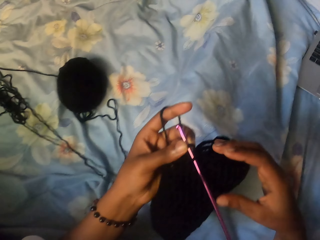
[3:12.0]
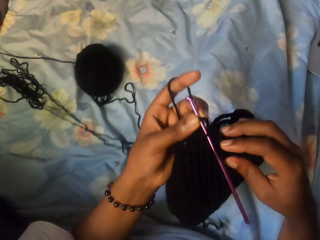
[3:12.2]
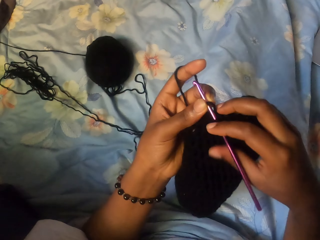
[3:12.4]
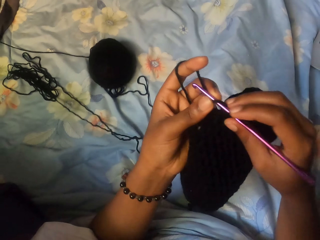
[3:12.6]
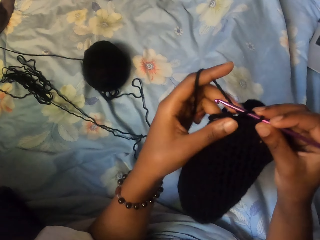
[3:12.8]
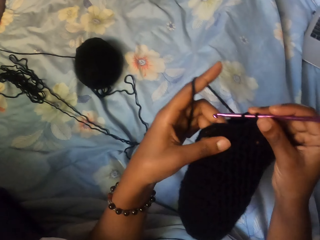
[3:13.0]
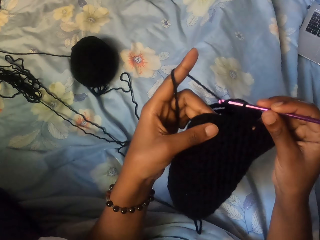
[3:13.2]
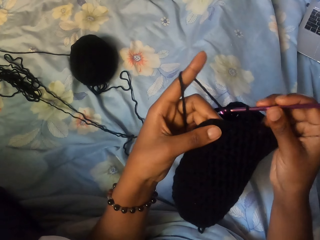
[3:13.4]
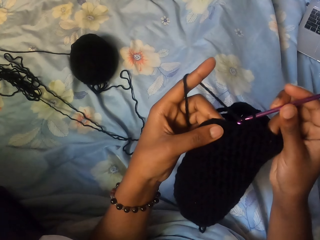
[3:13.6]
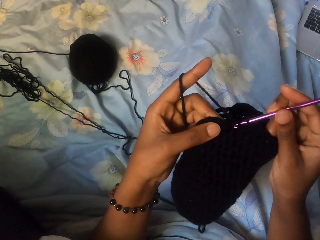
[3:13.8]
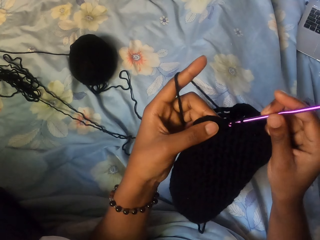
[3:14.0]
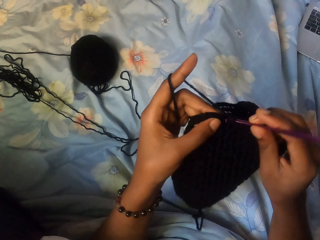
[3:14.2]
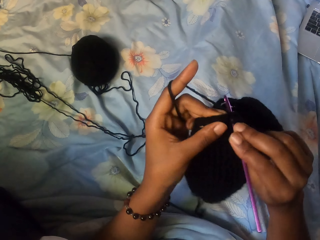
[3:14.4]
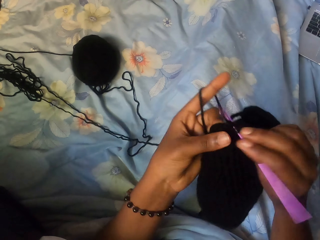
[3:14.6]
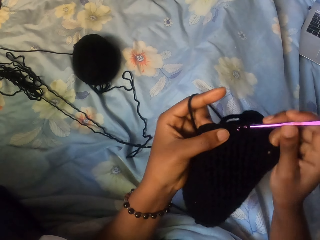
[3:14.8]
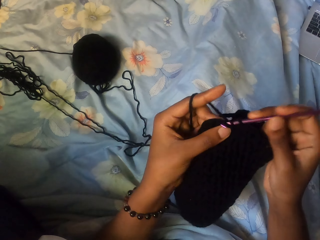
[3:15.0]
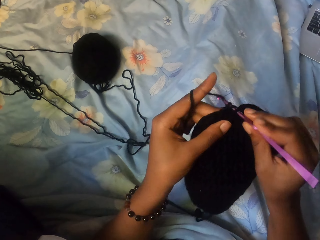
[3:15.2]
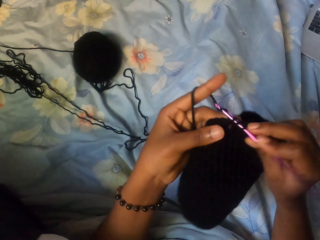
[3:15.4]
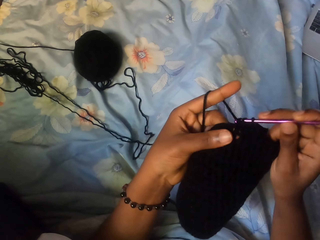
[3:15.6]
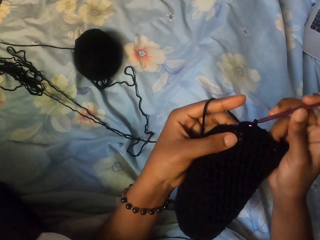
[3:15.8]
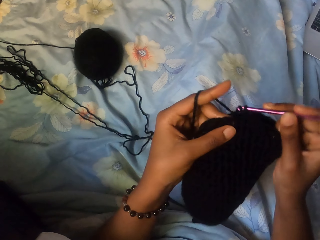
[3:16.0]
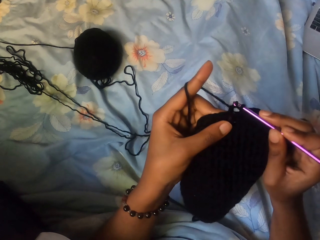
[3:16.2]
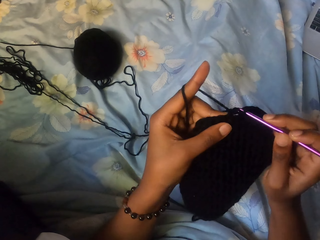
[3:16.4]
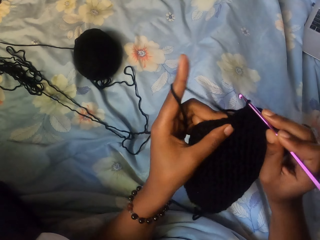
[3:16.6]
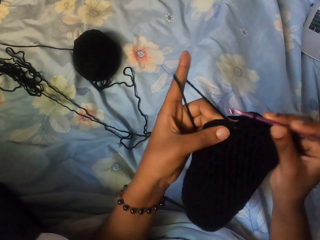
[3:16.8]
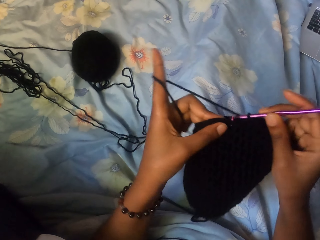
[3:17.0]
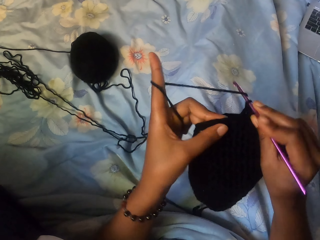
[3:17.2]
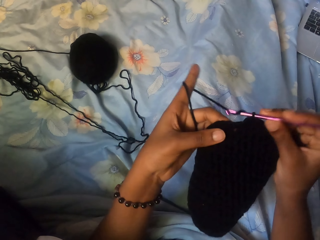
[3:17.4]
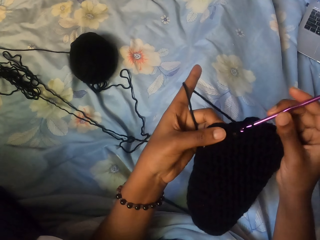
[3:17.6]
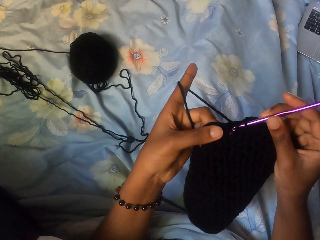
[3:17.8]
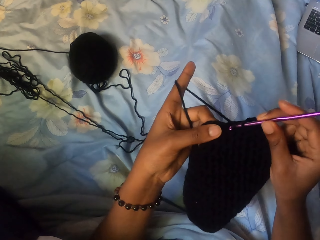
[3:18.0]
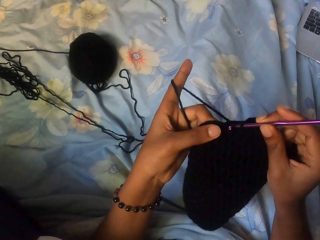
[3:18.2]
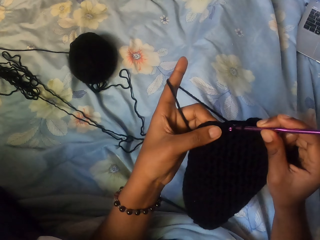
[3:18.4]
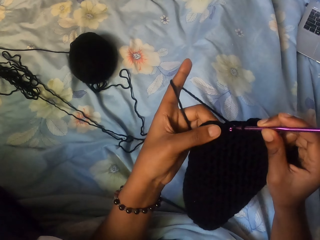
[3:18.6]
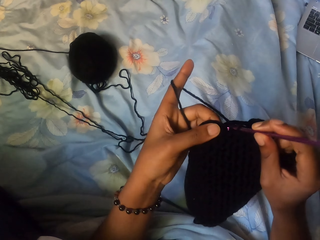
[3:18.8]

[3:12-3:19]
The camera wearer holds the crochet. She crochets the yarn with the crochet hook in her right hand.

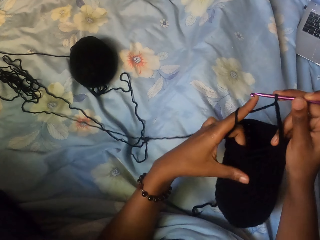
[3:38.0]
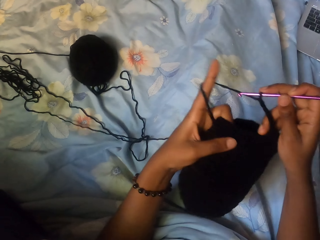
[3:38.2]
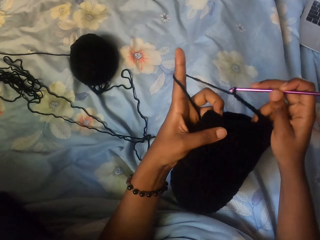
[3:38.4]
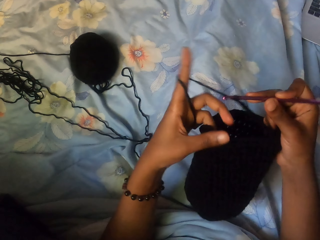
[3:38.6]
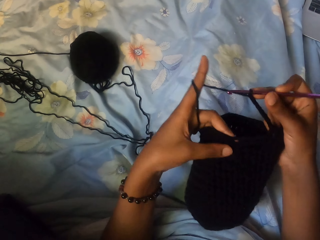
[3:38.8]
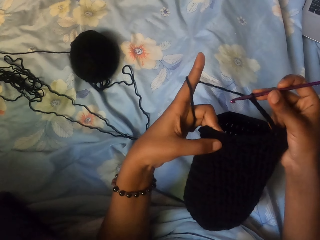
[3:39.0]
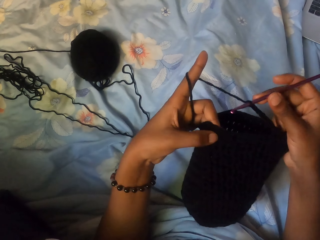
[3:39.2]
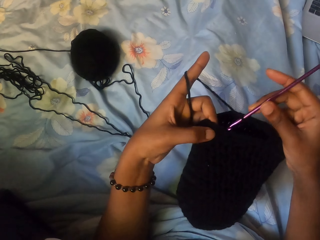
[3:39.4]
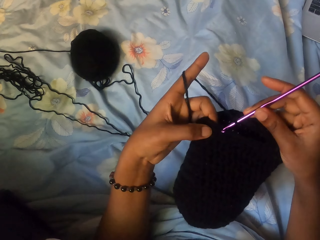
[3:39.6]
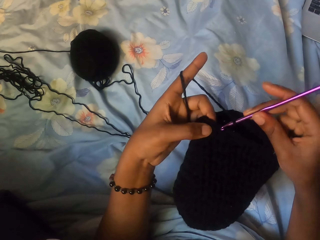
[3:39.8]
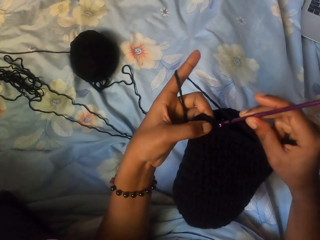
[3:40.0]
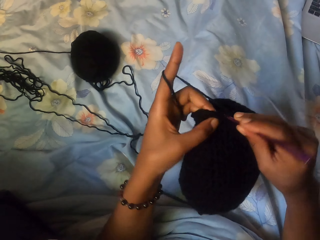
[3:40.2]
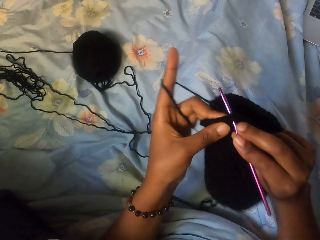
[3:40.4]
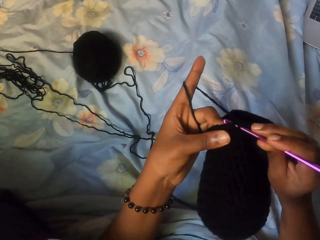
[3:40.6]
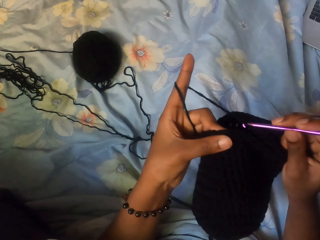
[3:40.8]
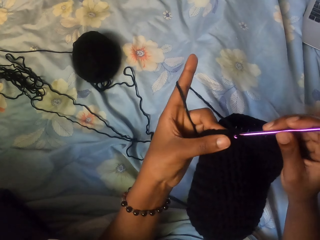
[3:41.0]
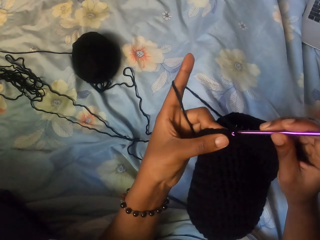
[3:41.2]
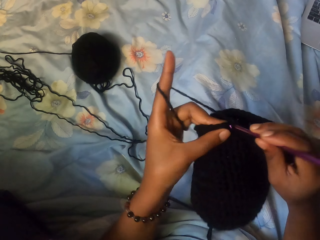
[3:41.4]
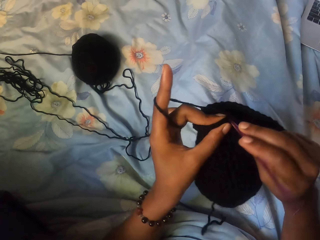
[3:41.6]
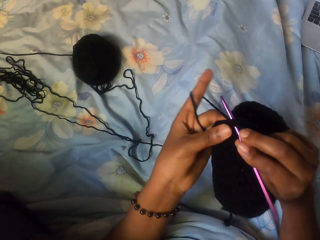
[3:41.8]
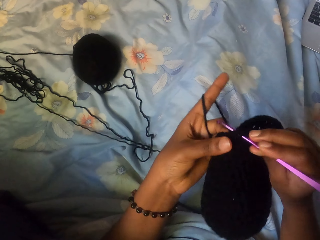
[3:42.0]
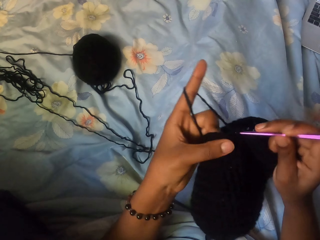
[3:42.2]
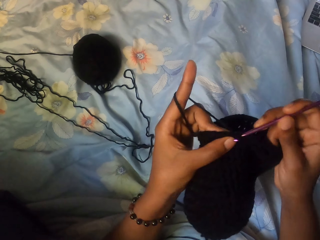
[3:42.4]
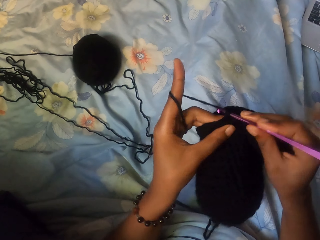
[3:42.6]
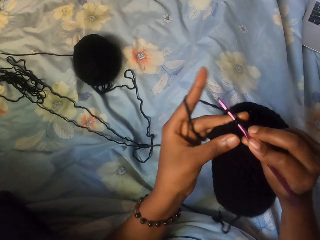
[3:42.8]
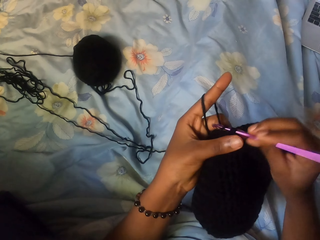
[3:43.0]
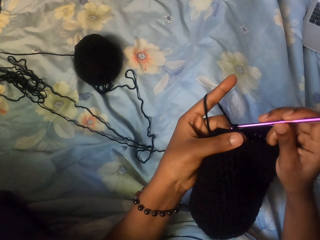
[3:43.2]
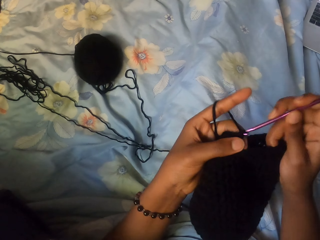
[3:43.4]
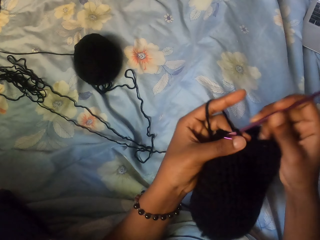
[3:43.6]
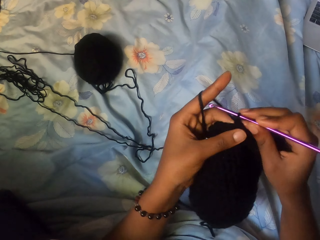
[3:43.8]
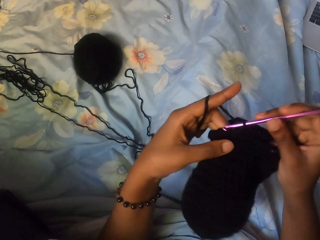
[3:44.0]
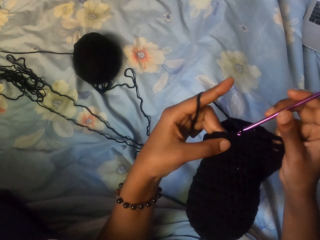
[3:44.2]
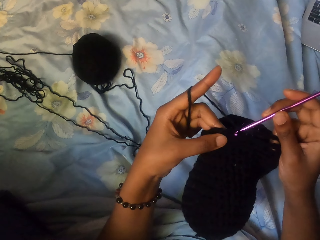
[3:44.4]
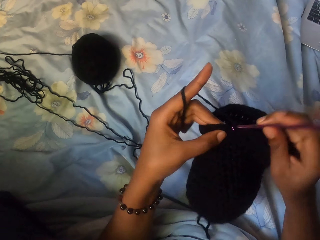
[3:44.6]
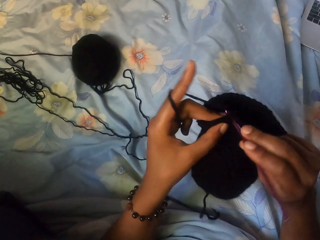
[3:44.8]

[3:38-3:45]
The camera wearer crochets the yarn with the crochet hook in her right hand.

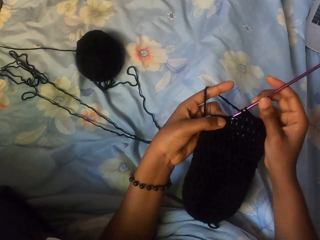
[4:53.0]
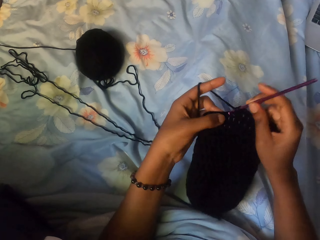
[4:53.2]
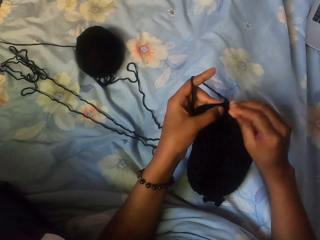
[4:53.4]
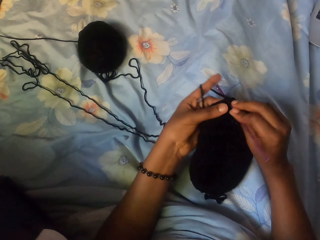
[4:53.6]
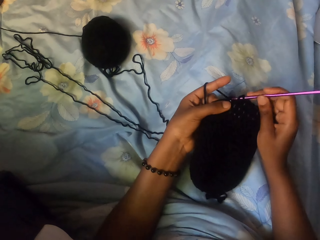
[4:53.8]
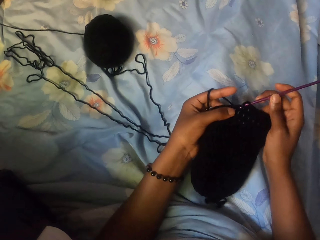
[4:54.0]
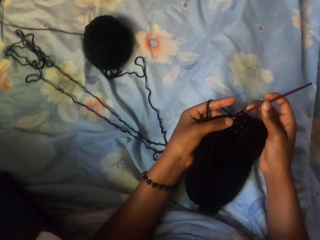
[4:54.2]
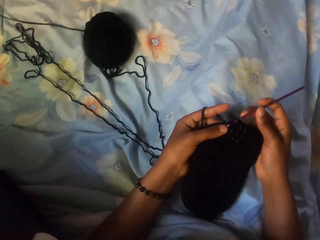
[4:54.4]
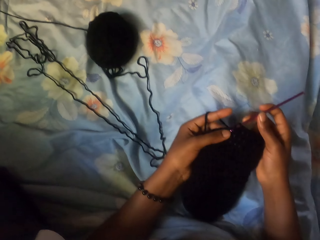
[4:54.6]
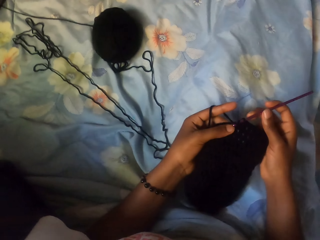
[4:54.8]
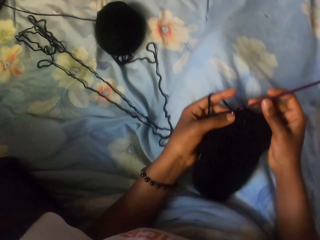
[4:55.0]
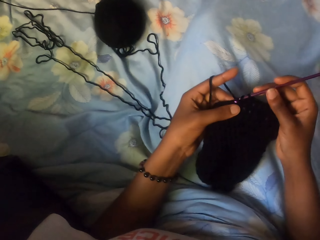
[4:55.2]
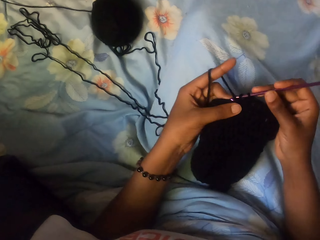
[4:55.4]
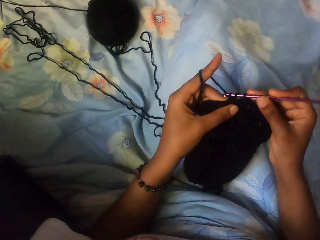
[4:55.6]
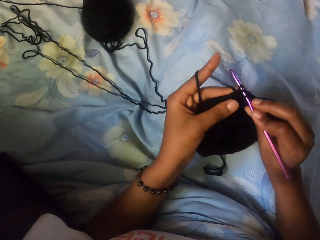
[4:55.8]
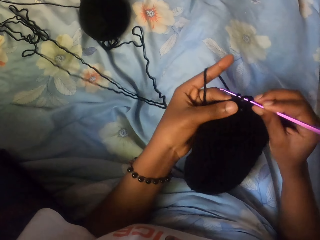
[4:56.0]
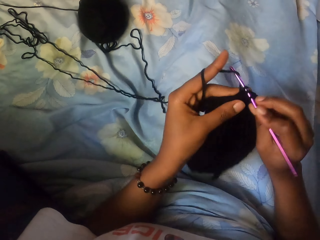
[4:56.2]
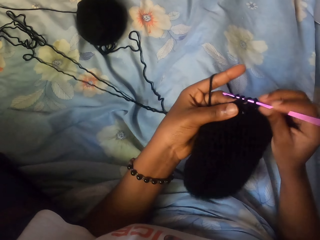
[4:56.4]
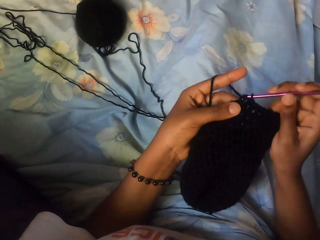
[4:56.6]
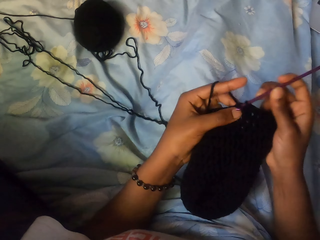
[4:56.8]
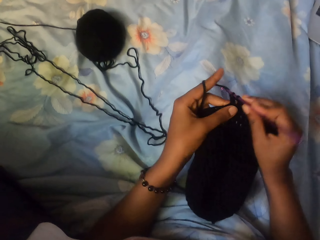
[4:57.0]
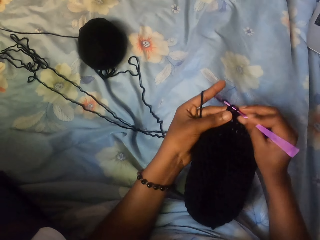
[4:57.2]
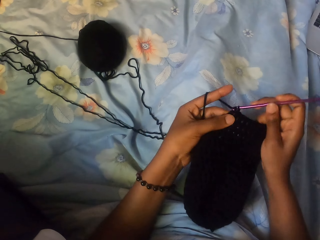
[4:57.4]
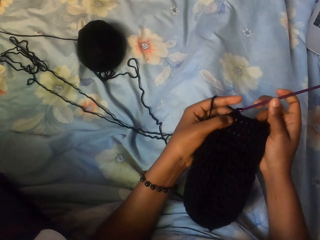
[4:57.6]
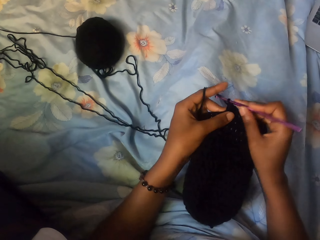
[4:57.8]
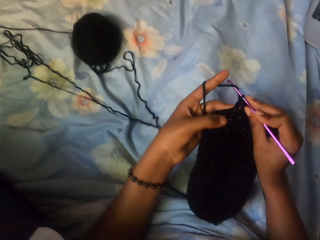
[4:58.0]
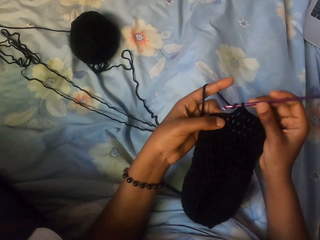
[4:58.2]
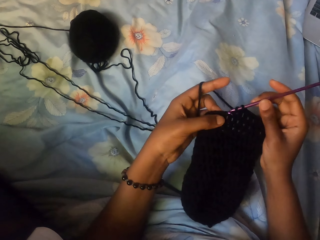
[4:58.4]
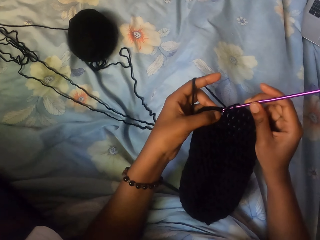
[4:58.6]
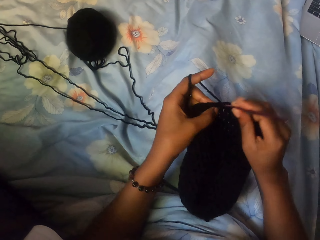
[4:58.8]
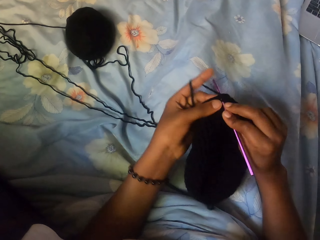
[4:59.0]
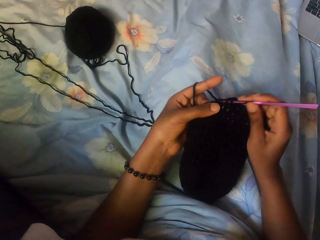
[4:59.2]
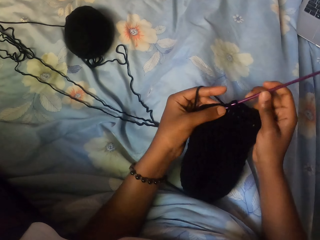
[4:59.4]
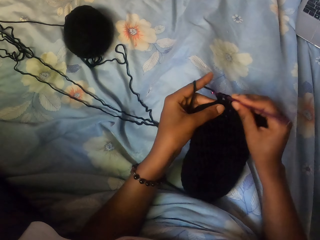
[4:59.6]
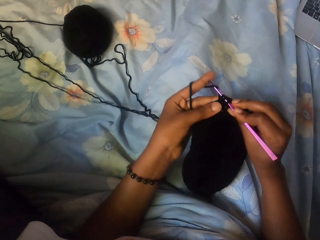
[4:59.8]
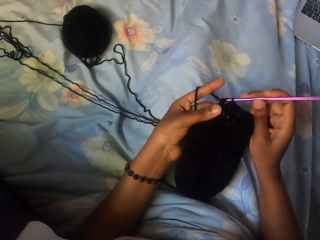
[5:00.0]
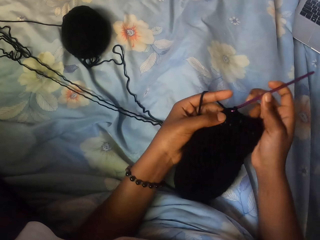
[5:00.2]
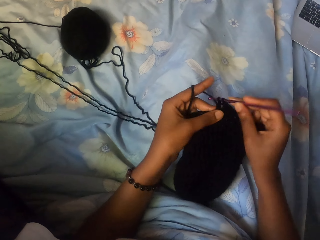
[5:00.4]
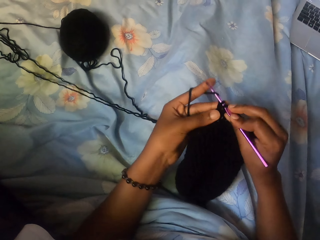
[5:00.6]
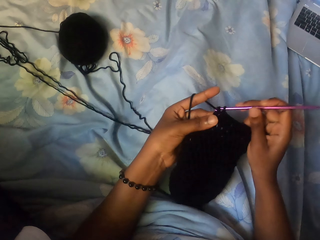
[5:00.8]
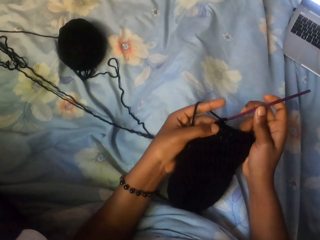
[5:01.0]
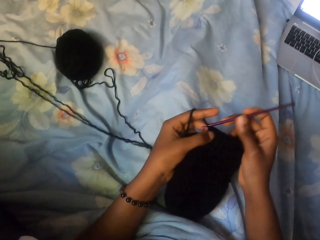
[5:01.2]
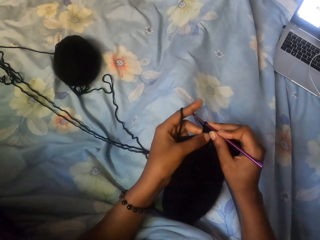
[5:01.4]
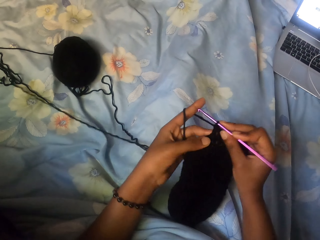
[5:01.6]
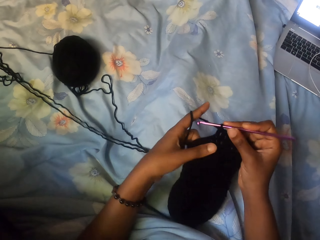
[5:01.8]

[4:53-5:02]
The camera wearer stops crocheting and places their hands on the lap. They move their legs. They crochet the fabric.
